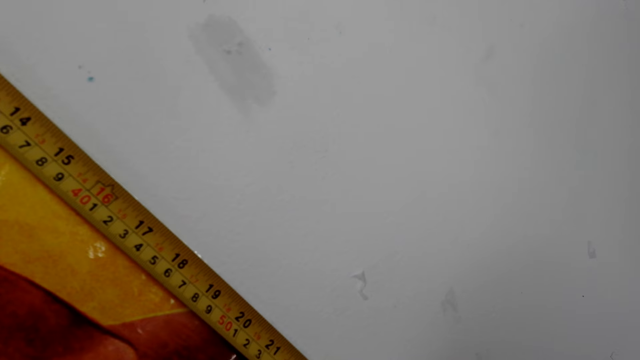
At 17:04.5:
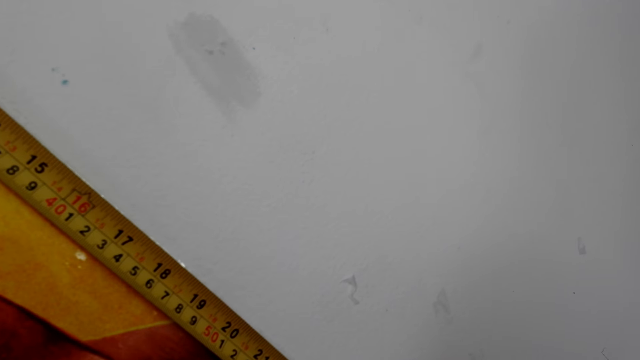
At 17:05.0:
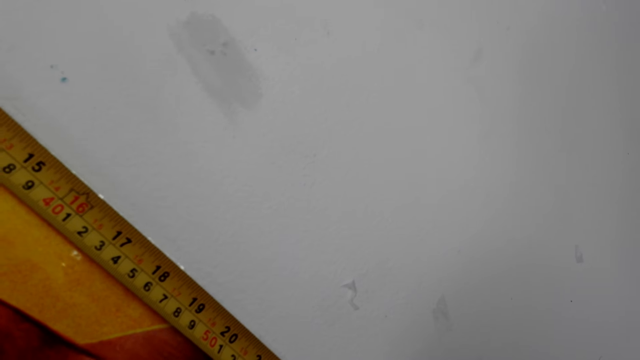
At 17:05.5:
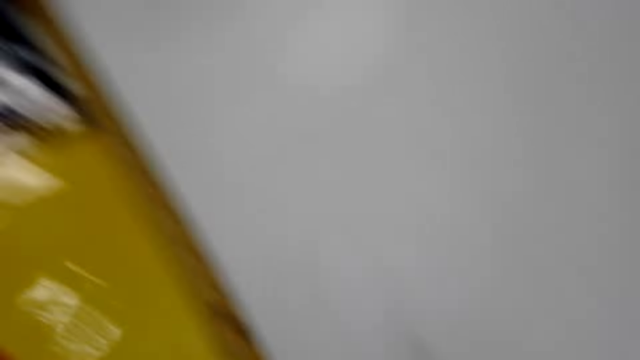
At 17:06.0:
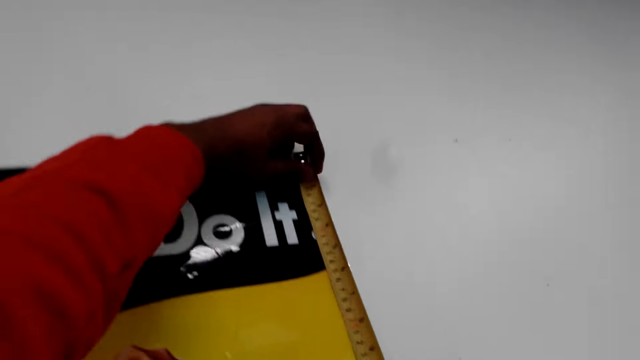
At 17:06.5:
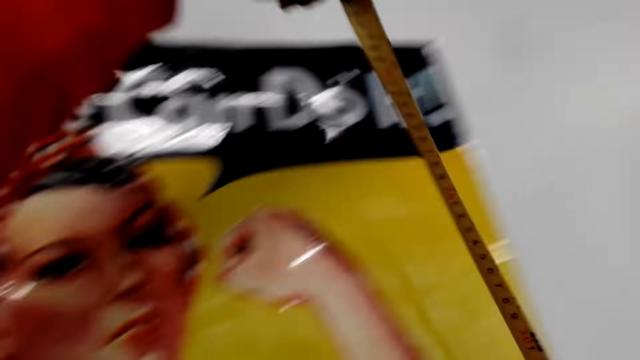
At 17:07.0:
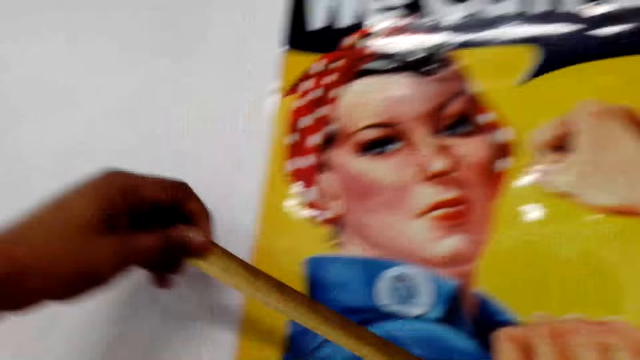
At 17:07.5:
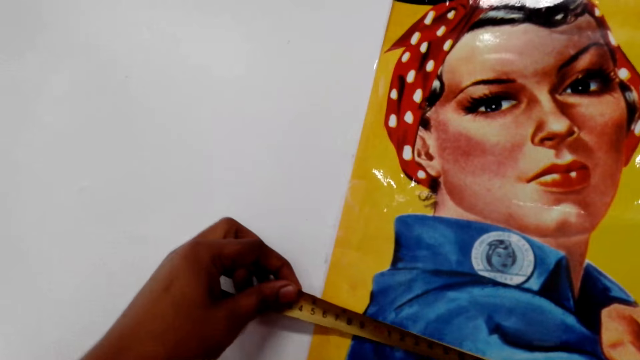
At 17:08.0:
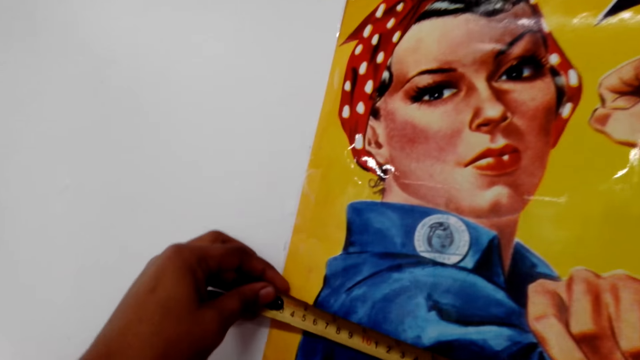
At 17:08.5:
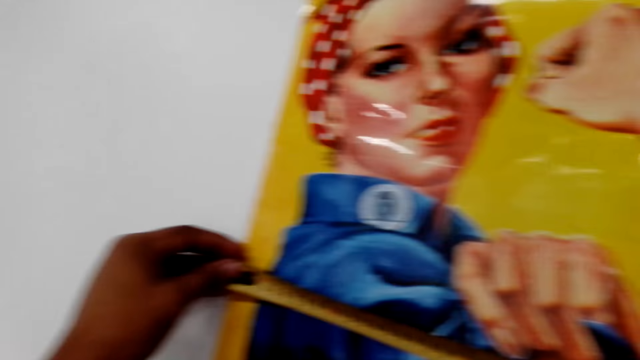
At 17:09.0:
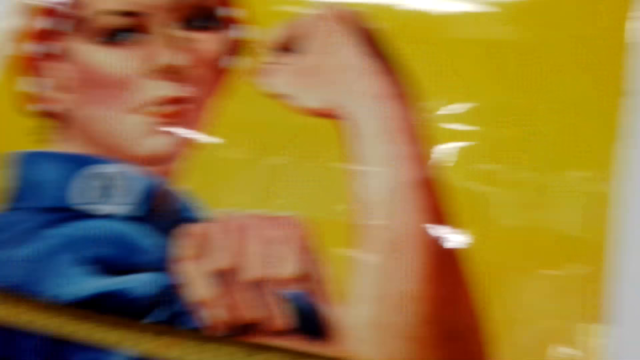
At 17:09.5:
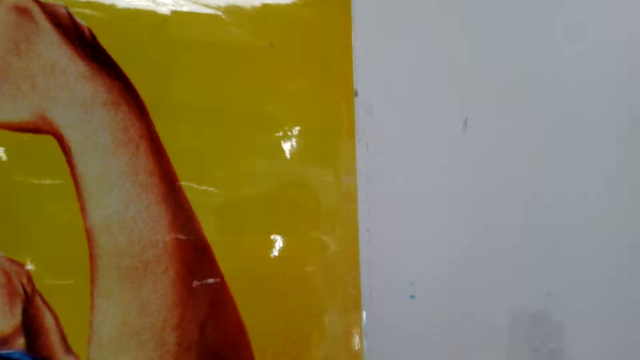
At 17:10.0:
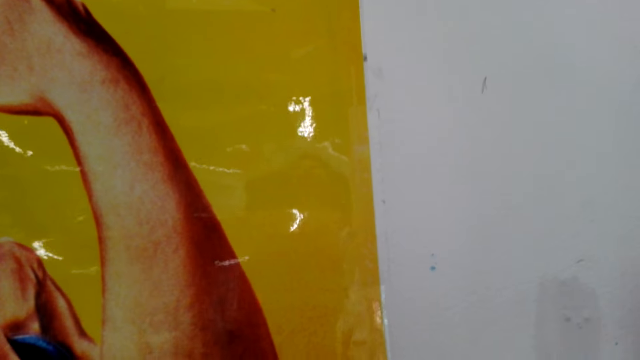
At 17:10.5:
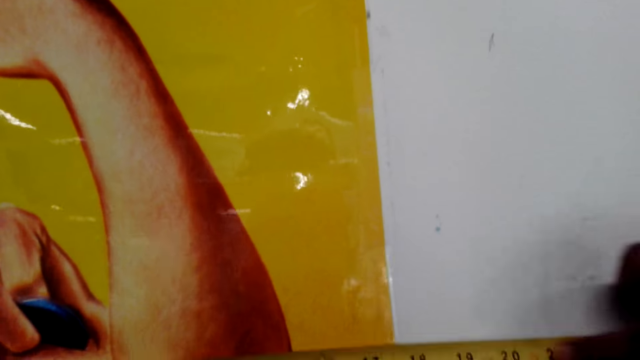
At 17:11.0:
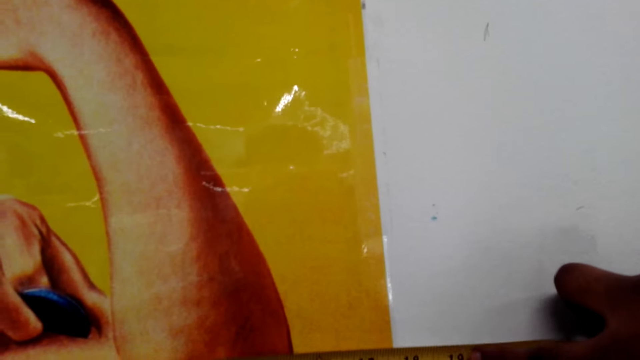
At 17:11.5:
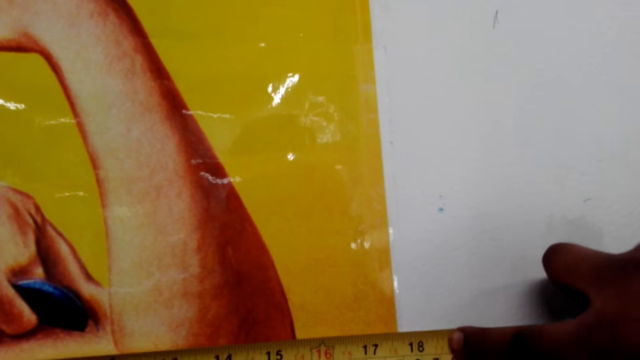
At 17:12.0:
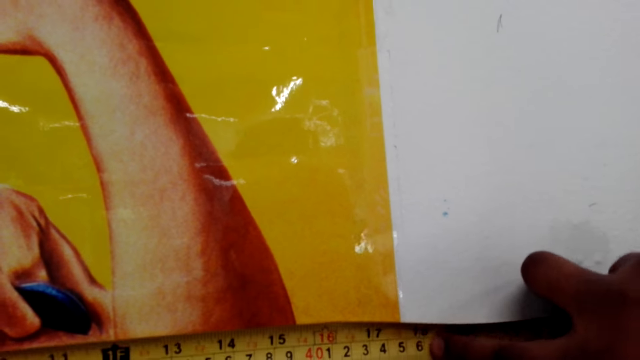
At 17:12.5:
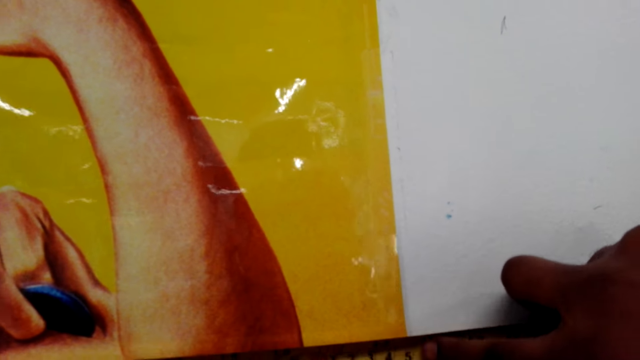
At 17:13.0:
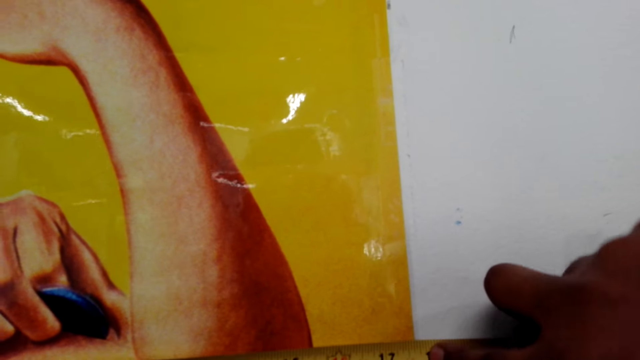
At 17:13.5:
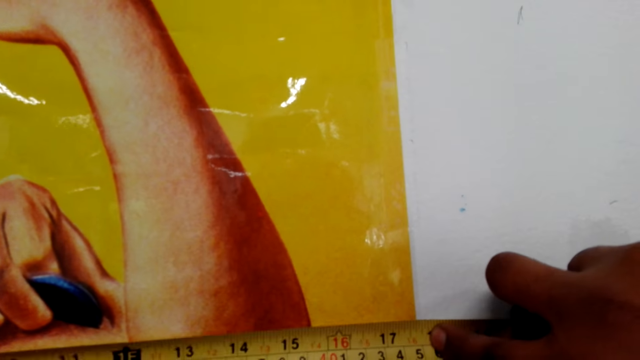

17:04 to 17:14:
The camera wearer removes the tape measure from the photo. They measure the photo.

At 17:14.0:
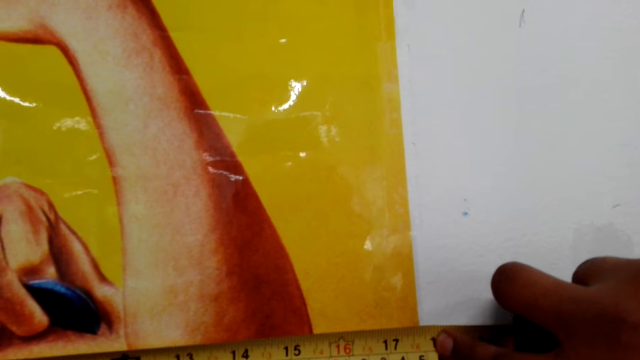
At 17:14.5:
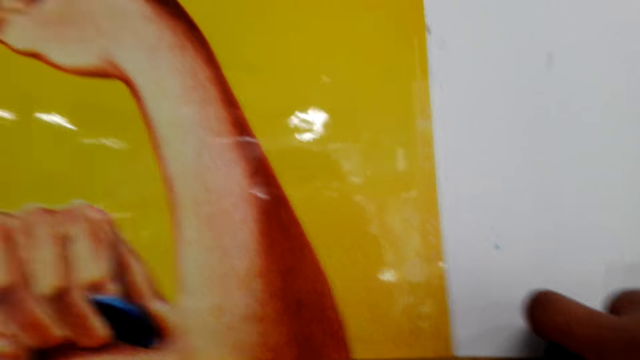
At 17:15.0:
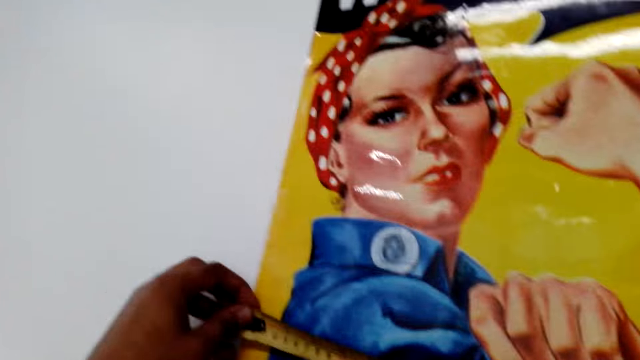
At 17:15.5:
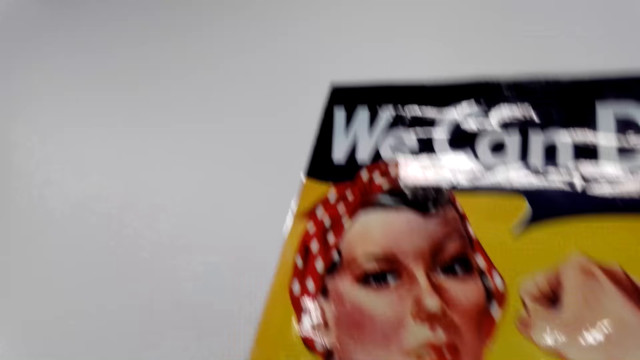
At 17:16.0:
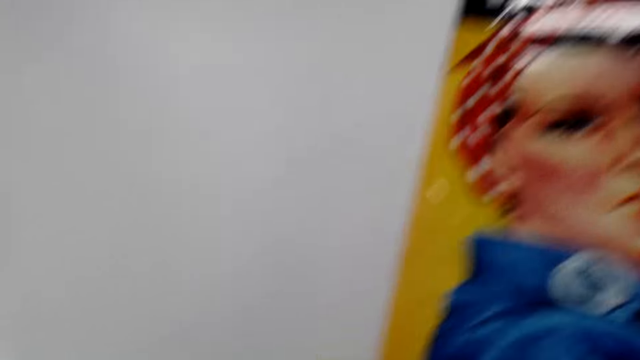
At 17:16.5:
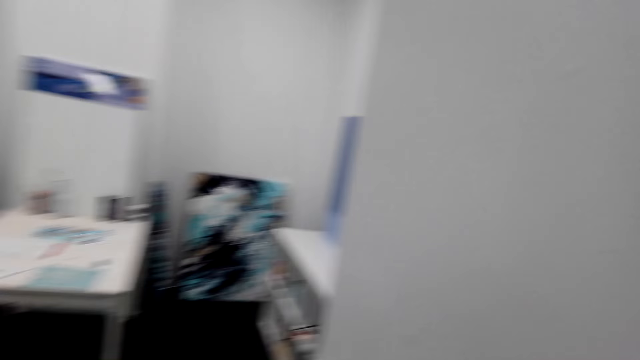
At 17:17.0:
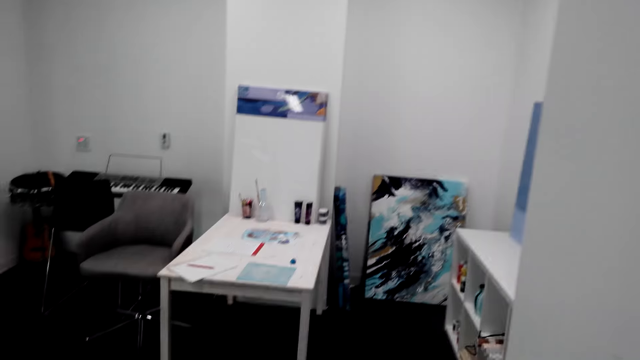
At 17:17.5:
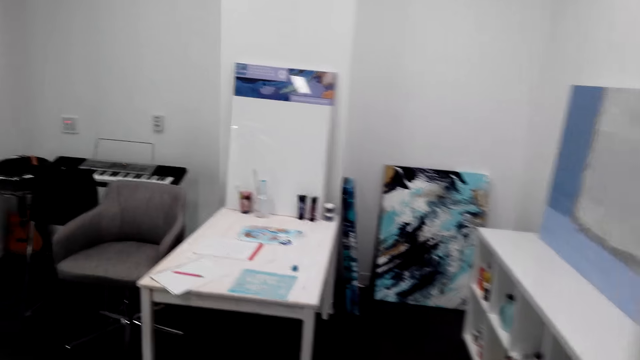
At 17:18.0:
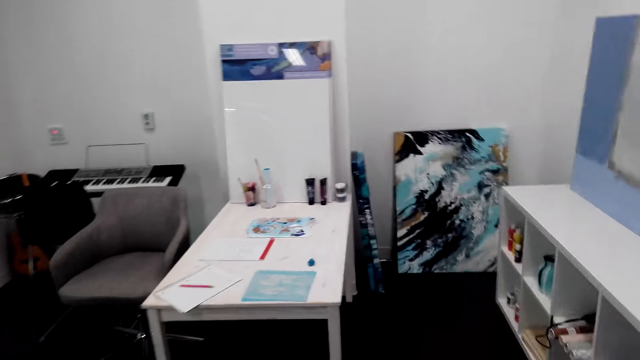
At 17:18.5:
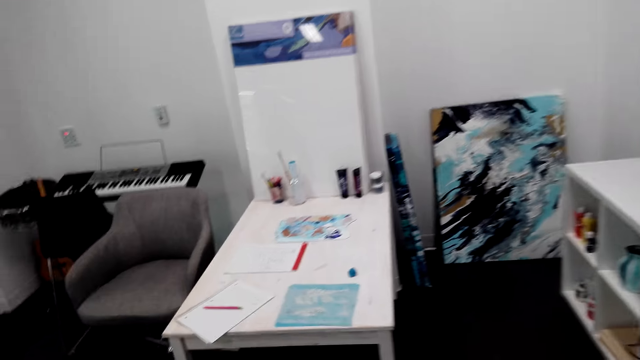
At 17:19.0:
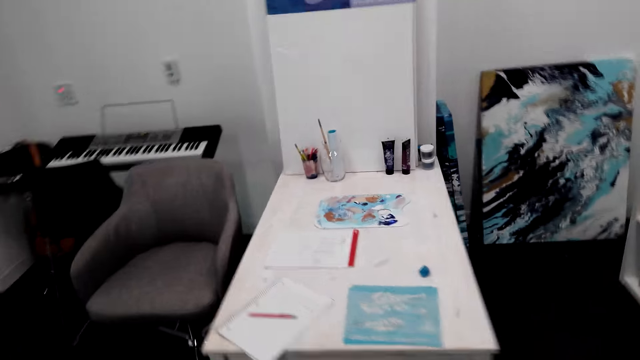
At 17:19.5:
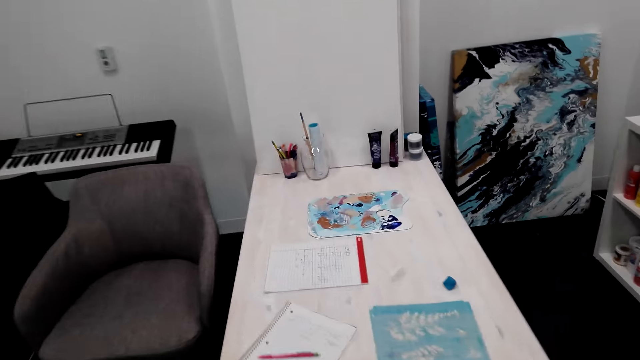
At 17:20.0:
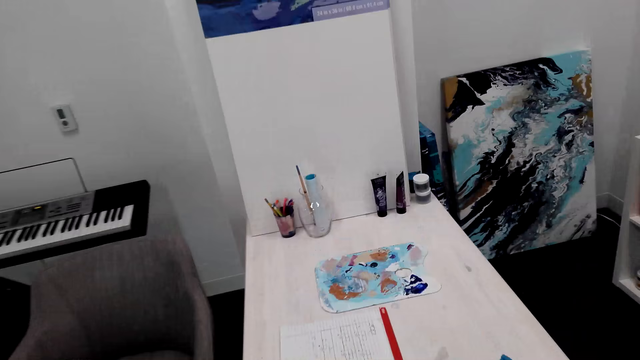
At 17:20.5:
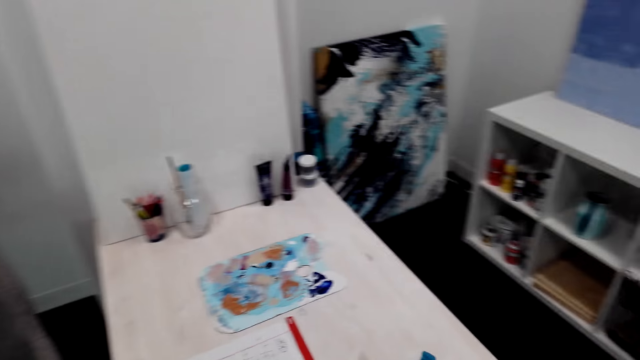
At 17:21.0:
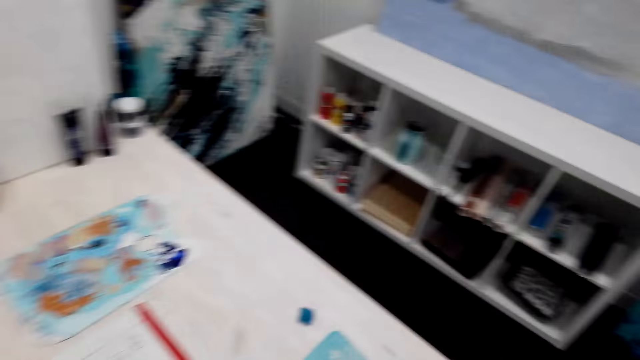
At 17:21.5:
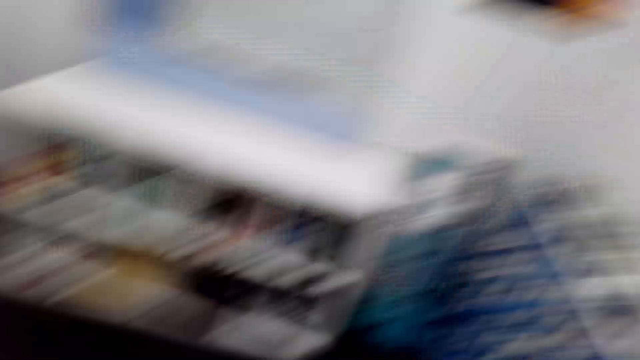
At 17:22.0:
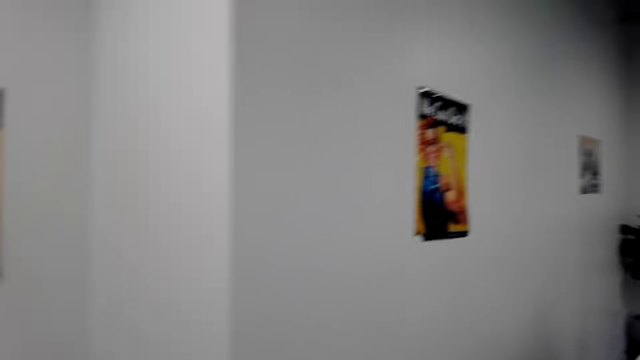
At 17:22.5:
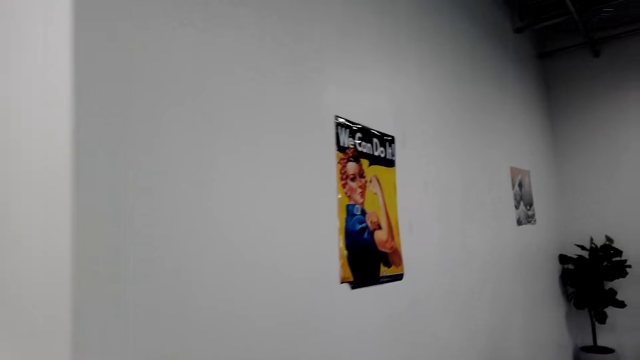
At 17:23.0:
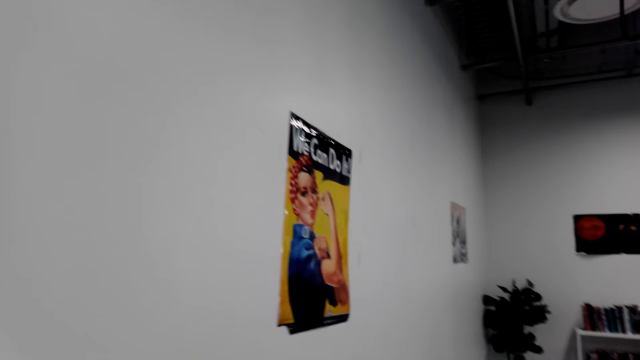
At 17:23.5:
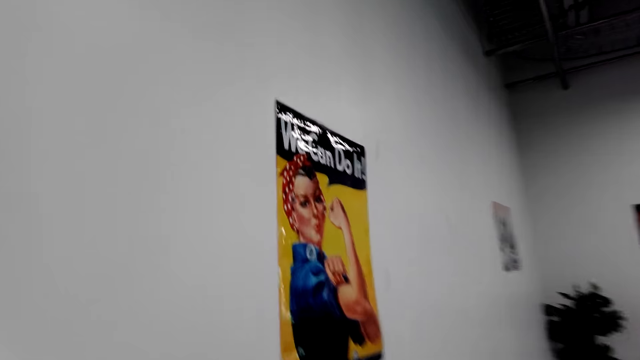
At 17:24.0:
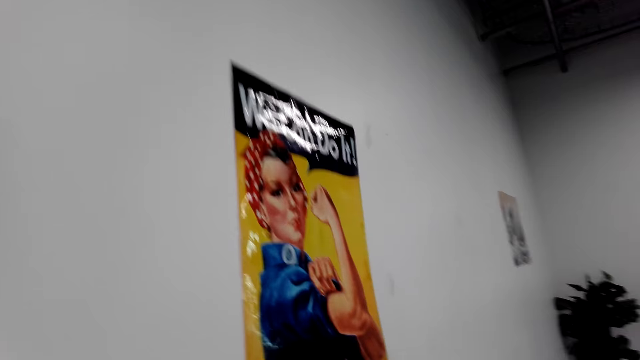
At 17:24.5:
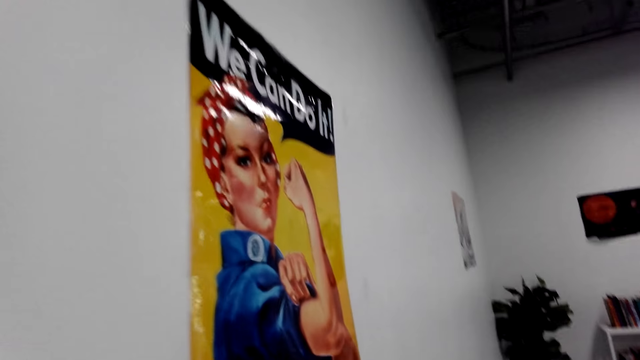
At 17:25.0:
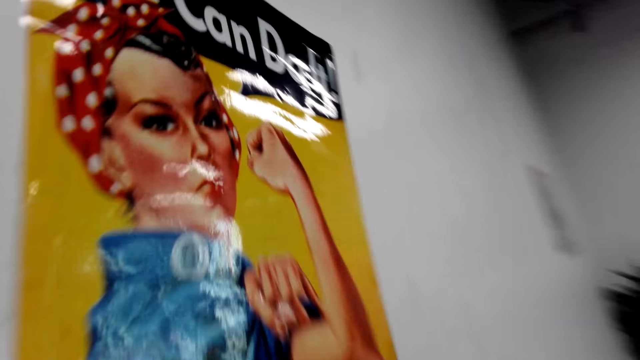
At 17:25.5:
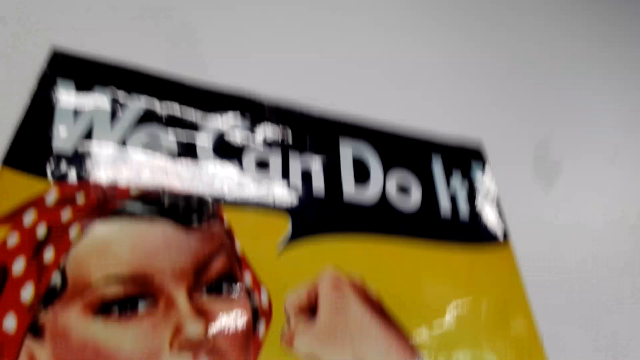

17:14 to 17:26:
The camera wearer looks around the house. They walk towards the table. They look around the house. They walk towards the photo.
